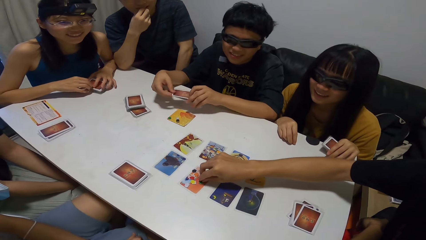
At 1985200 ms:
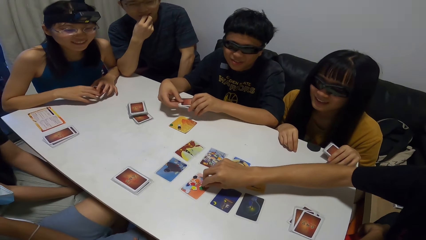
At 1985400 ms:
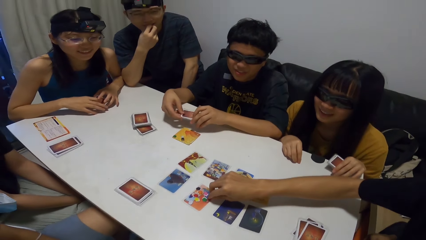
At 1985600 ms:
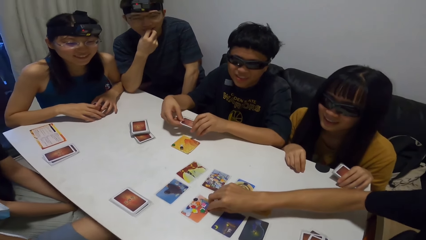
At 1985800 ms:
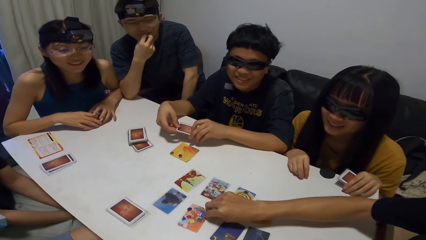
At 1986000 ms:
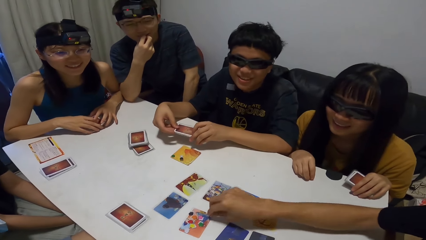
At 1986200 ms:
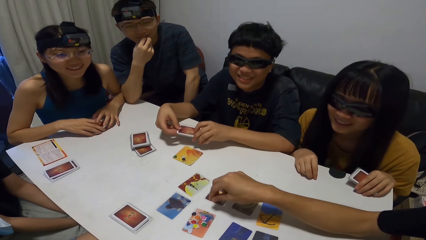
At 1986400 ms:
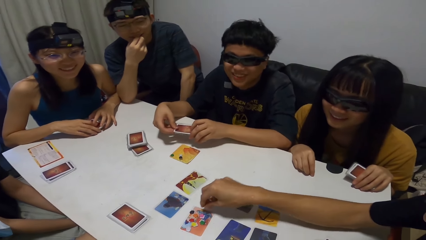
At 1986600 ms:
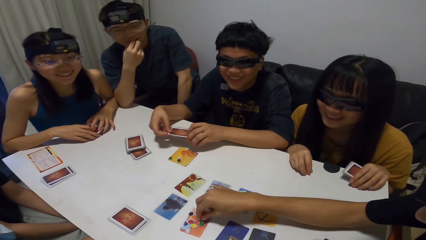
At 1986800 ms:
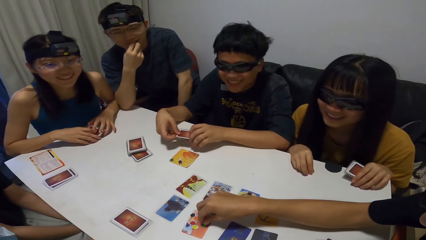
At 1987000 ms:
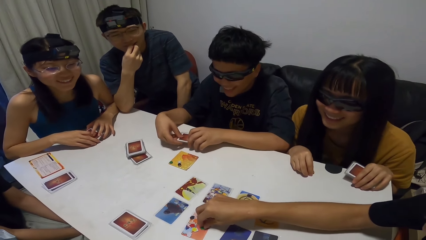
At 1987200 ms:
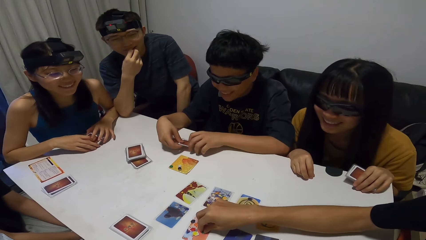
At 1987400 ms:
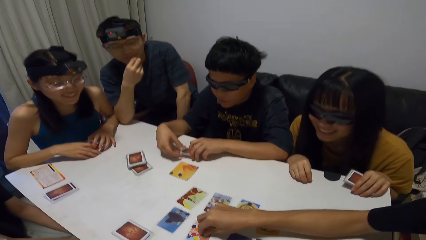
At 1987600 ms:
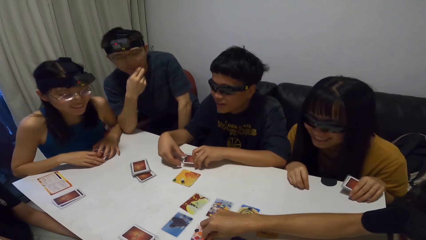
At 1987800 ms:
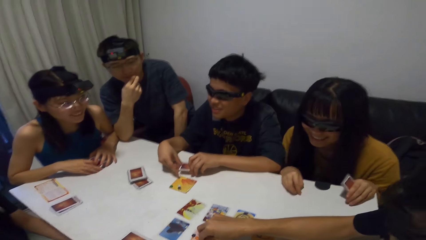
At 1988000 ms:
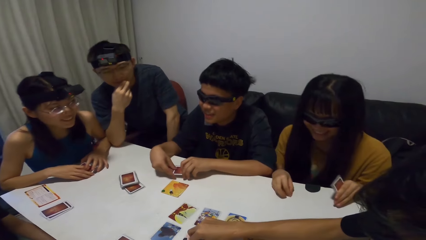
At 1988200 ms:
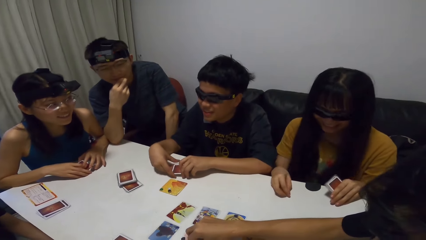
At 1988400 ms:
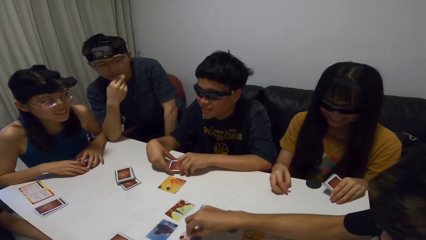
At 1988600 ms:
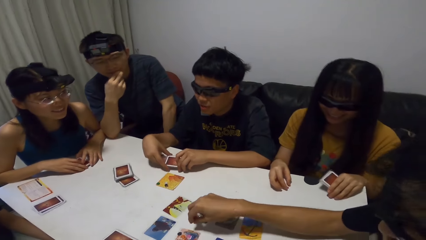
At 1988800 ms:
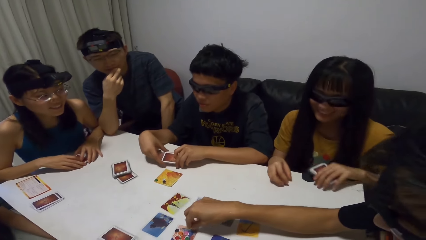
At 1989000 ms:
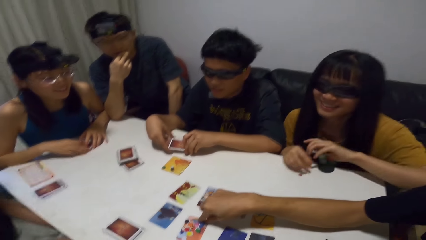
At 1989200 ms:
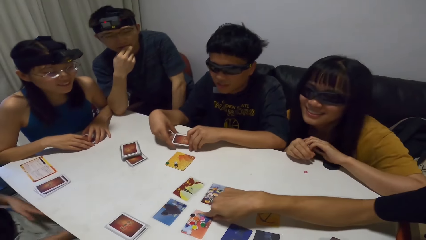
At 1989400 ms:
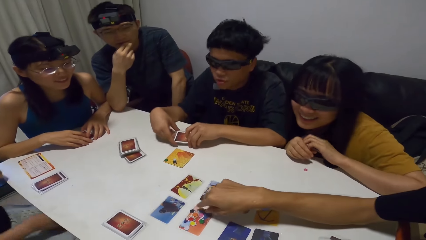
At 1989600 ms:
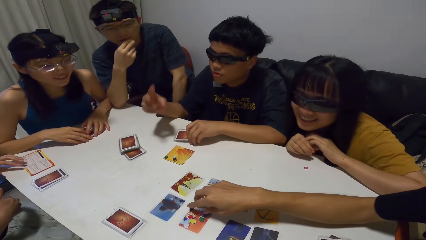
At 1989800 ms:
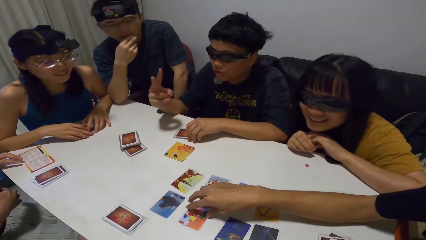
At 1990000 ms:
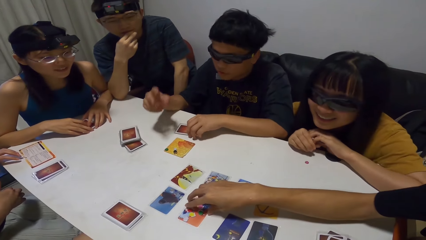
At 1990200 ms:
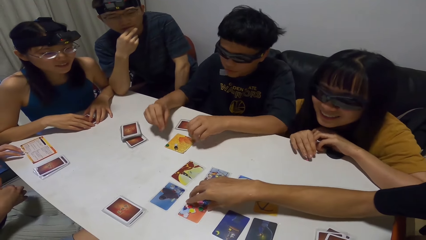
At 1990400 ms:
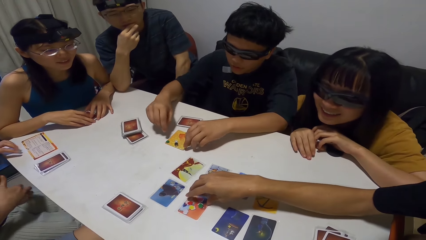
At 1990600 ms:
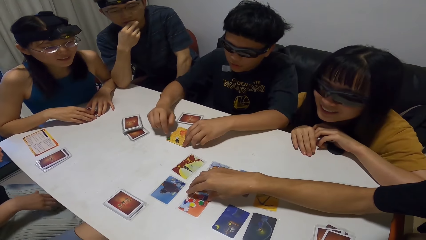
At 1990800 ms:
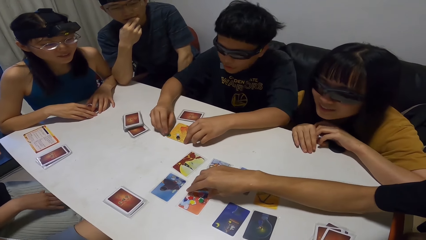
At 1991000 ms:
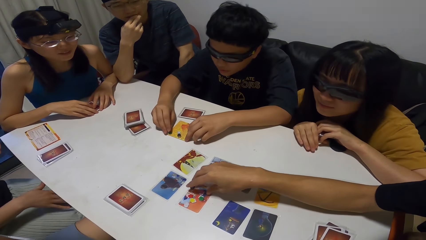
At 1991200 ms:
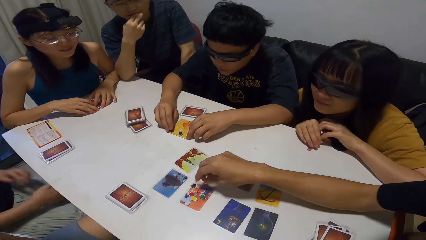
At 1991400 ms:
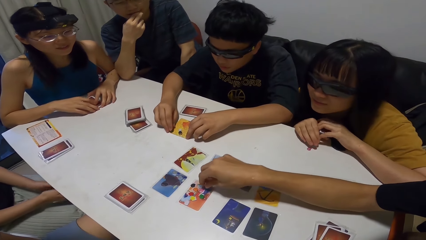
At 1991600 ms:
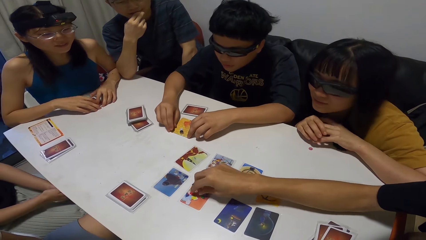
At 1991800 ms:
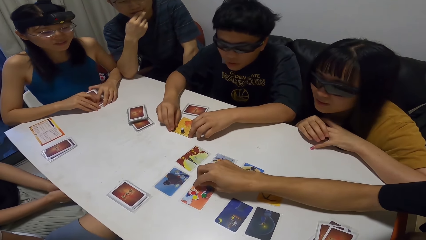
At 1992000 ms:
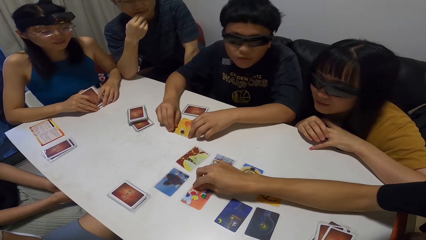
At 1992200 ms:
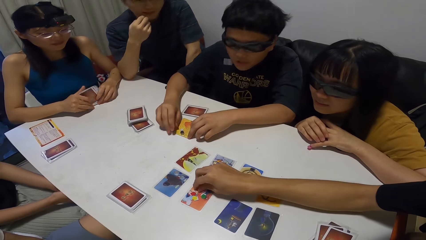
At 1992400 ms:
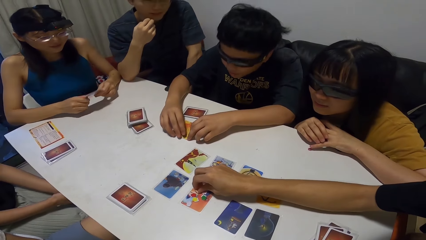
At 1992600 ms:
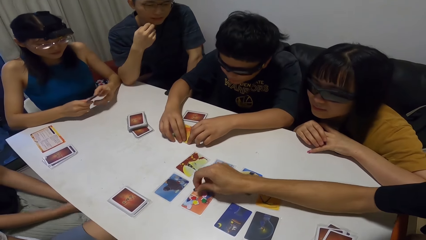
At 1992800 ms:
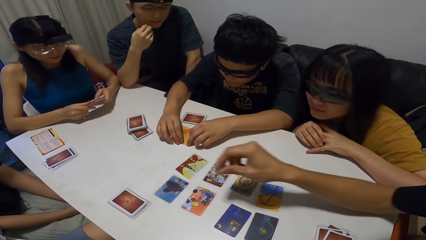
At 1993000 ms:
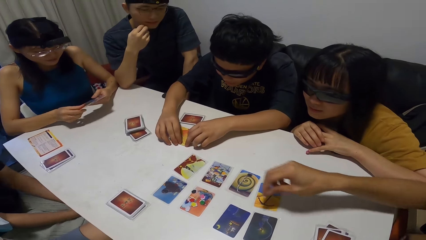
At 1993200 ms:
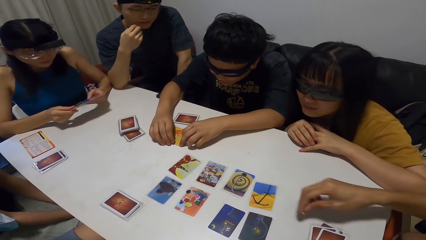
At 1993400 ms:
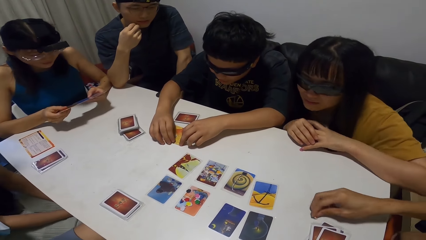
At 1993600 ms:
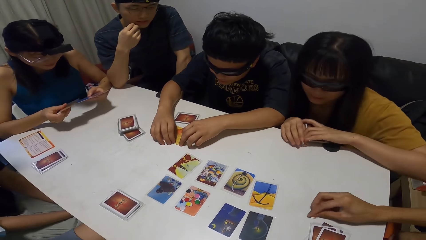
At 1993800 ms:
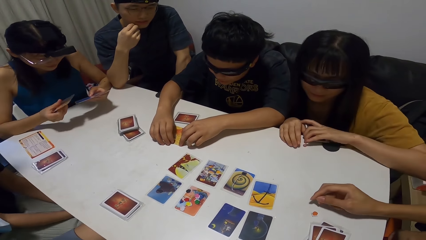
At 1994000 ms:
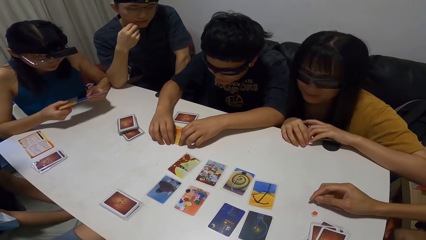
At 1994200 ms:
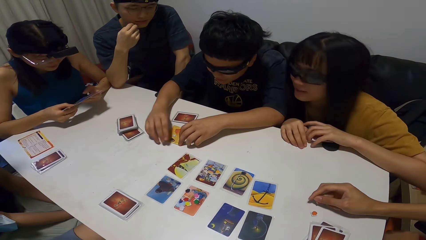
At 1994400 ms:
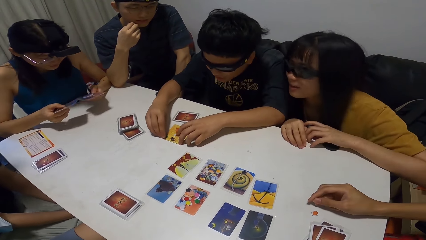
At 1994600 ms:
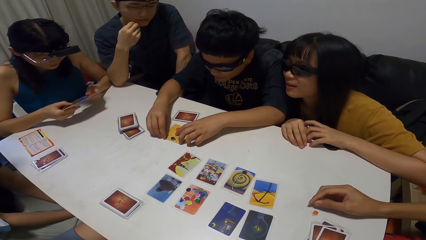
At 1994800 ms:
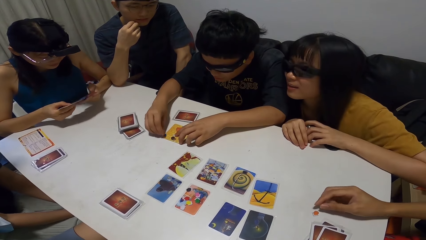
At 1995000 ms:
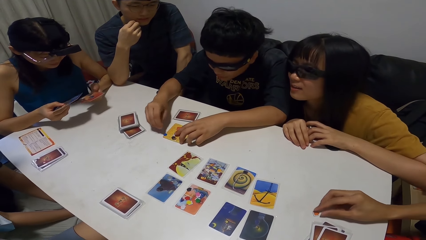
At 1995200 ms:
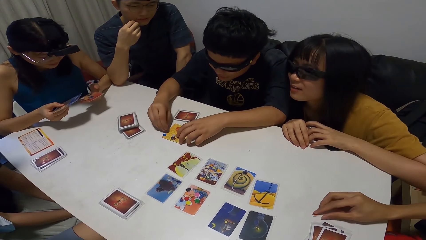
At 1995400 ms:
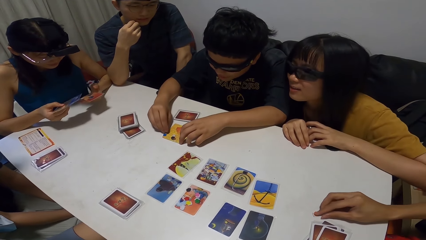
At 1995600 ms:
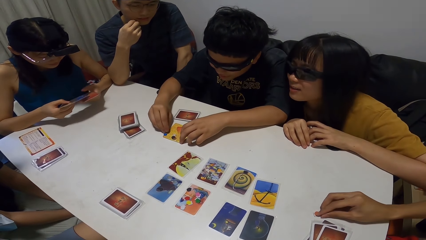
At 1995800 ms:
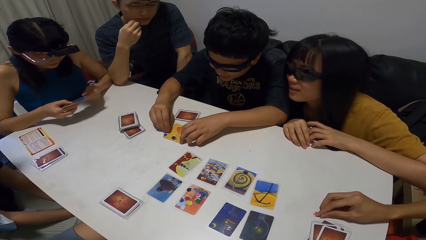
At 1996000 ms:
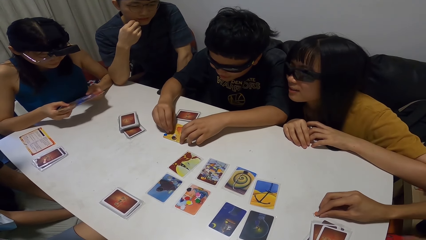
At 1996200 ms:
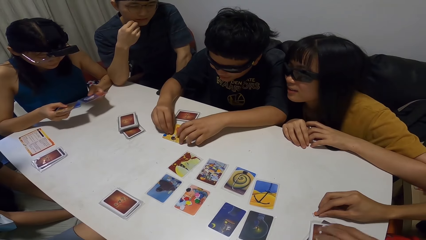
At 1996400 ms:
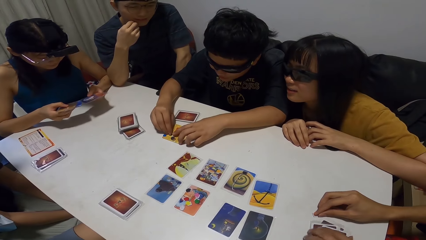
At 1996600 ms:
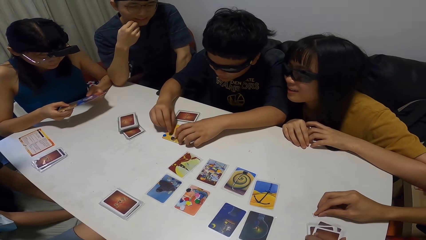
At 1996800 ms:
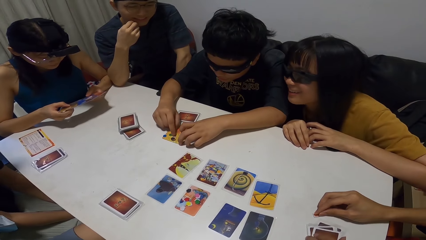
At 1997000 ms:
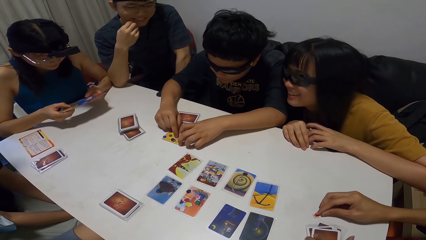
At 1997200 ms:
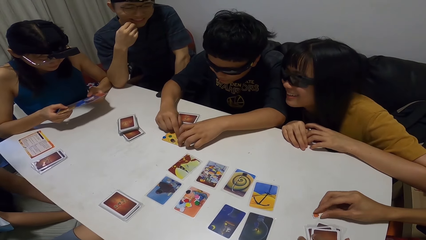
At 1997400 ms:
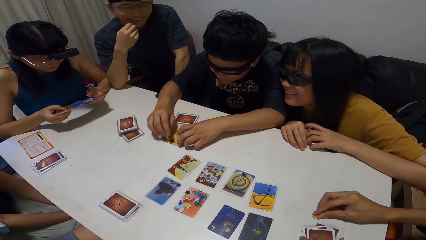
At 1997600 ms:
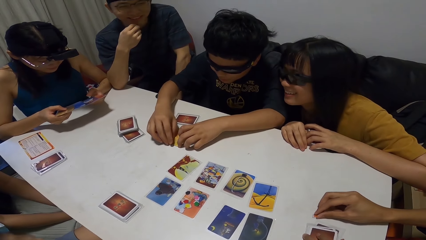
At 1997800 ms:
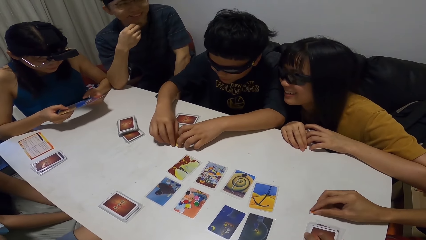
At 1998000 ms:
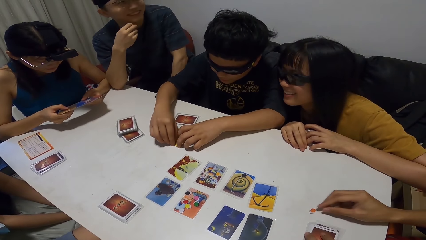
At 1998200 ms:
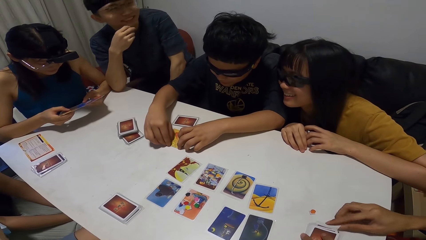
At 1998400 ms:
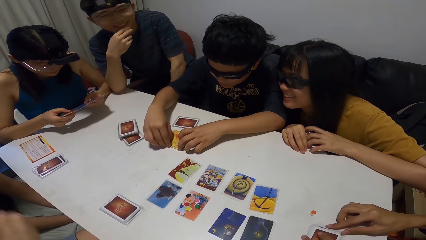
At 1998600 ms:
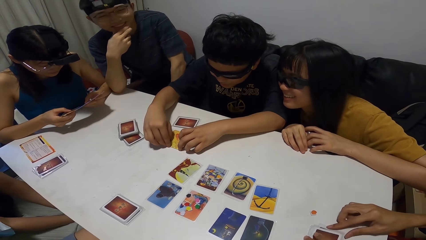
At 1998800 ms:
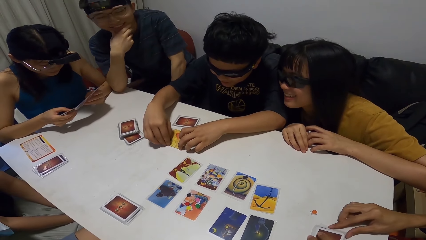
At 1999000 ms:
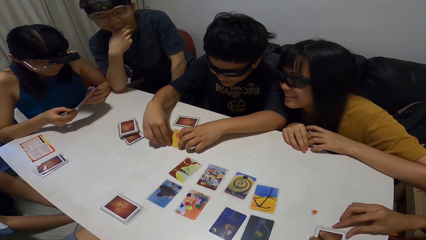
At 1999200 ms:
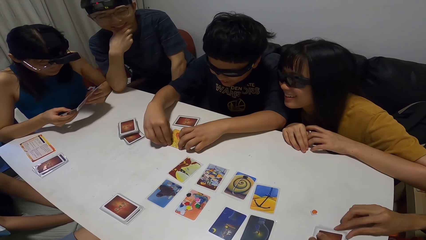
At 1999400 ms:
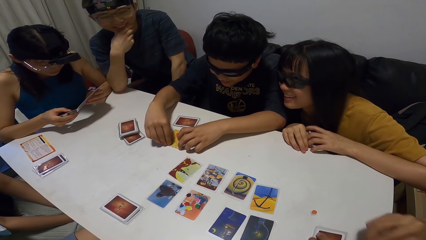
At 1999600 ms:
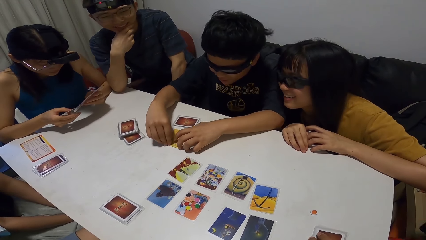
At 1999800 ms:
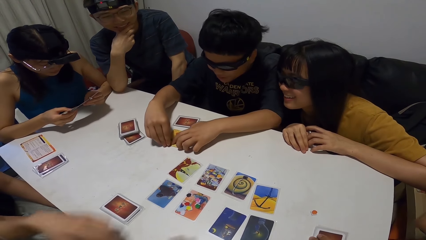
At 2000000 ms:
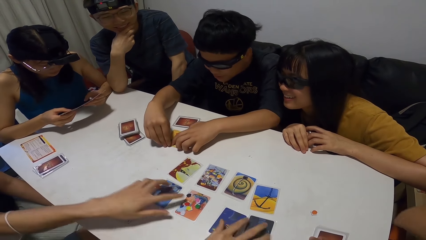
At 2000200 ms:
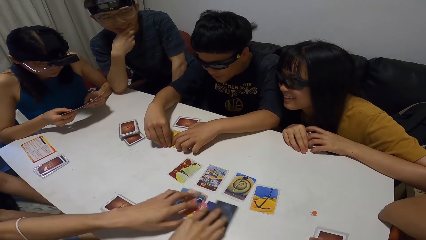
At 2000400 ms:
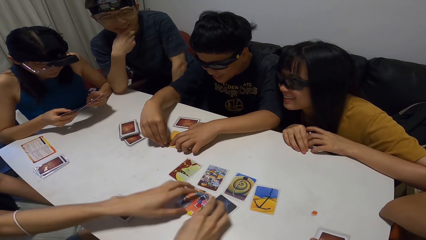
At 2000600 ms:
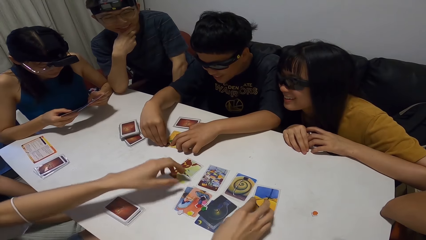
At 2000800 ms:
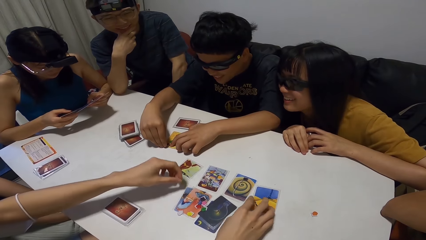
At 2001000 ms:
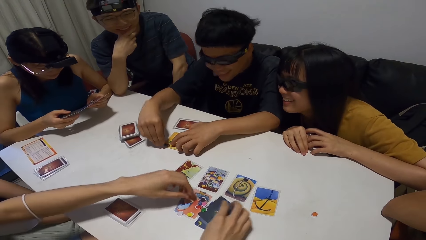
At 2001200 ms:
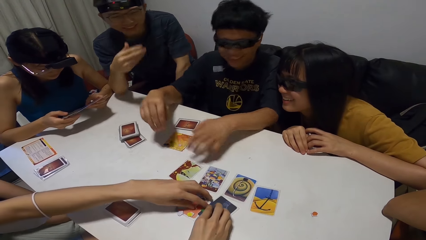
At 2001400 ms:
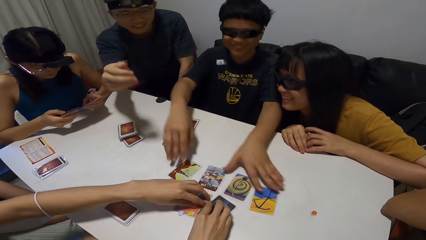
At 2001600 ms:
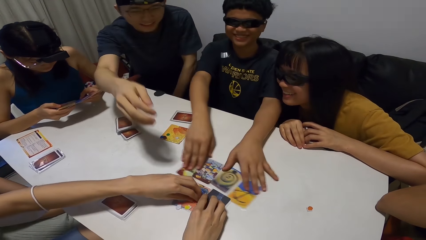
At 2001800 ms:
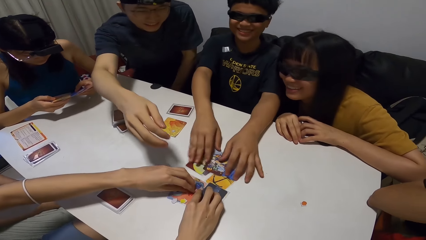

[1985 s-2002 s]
A lady rests both hands on the table. A man raises two fingers. Another lady touches a book on the table. The first man arranges papers on the card. A third lady checks through her cards. Another man picks up paper from the orange card and drops the paper on the table. He touches cards on the table. A third man gathers cards together on the table. A person touches cards. The first man gathers cards together on the table.
